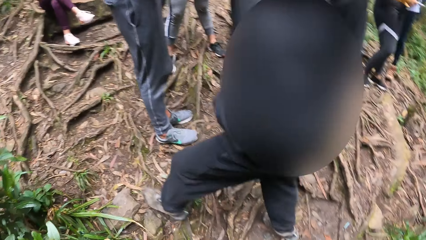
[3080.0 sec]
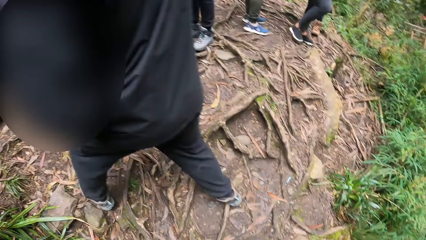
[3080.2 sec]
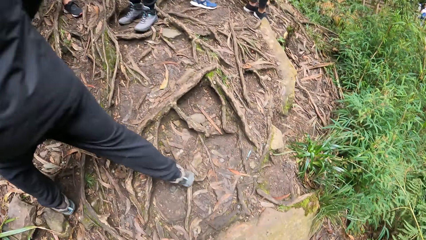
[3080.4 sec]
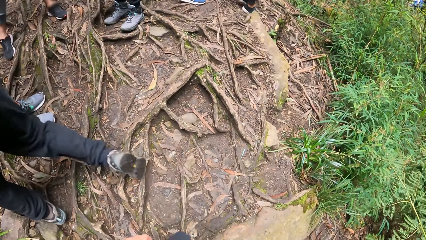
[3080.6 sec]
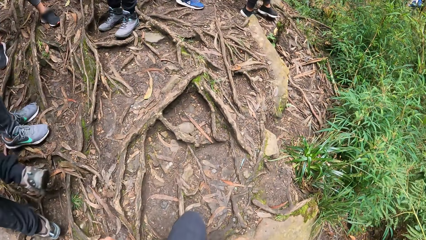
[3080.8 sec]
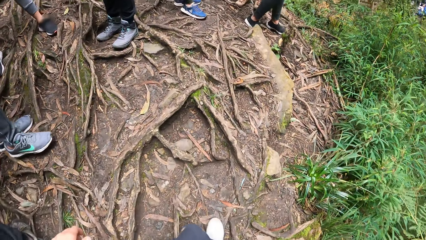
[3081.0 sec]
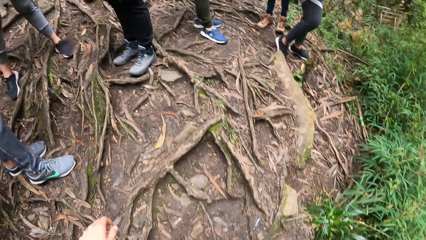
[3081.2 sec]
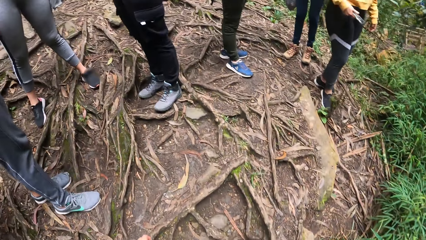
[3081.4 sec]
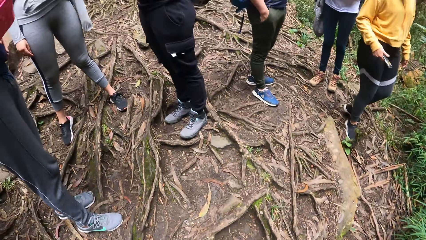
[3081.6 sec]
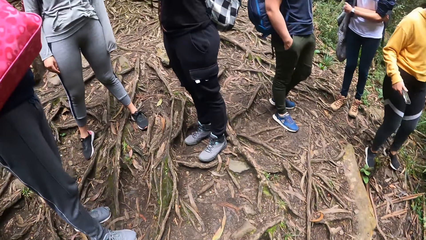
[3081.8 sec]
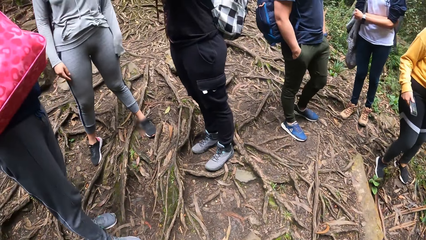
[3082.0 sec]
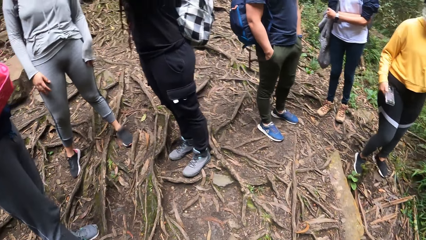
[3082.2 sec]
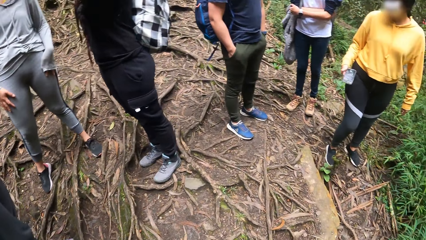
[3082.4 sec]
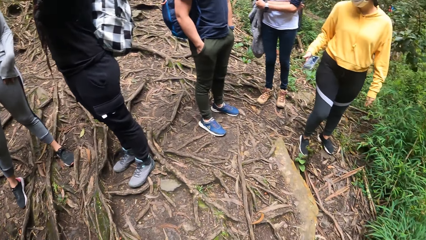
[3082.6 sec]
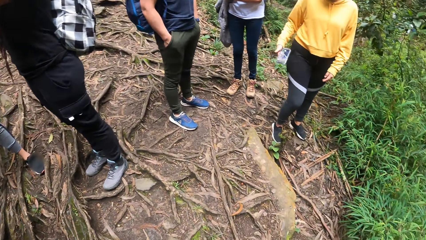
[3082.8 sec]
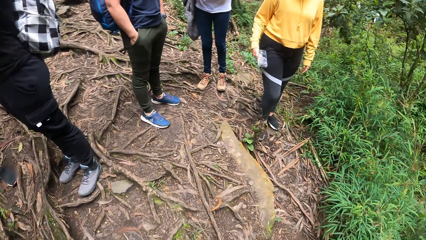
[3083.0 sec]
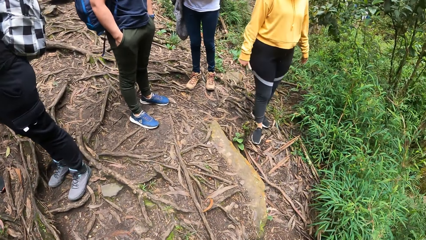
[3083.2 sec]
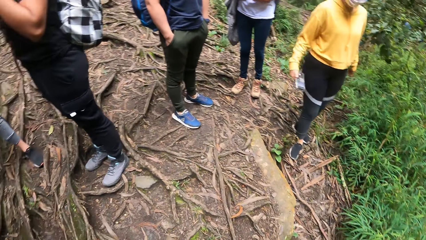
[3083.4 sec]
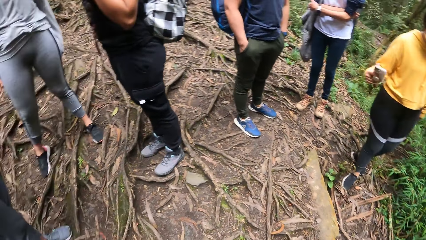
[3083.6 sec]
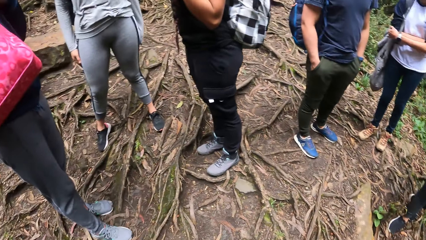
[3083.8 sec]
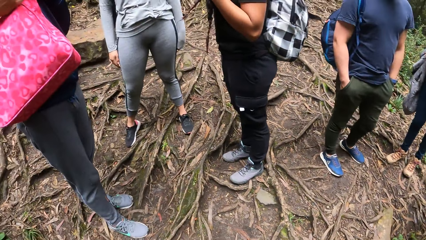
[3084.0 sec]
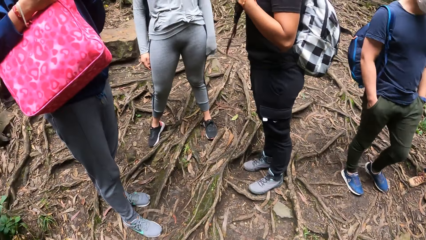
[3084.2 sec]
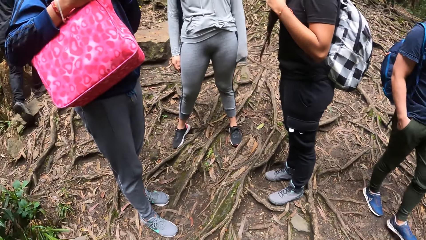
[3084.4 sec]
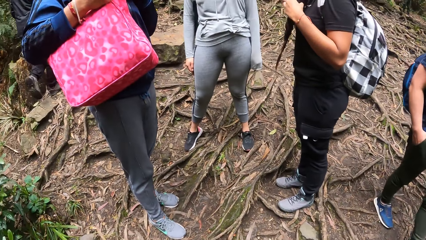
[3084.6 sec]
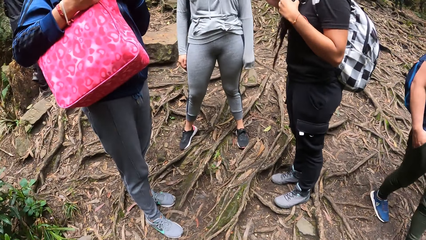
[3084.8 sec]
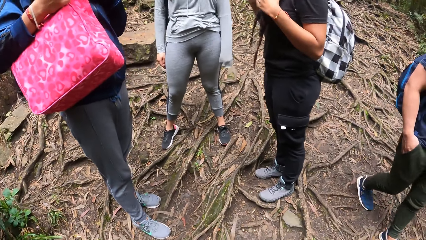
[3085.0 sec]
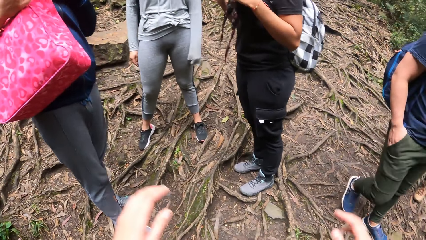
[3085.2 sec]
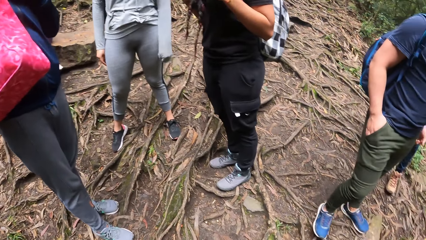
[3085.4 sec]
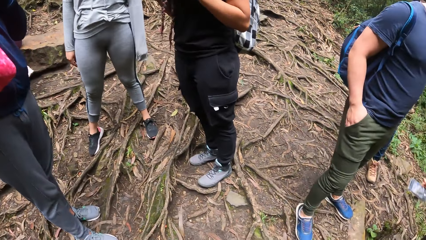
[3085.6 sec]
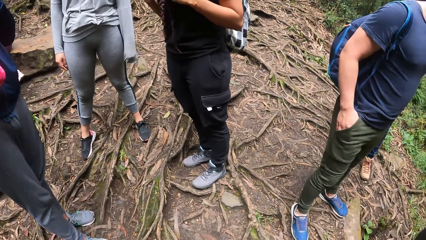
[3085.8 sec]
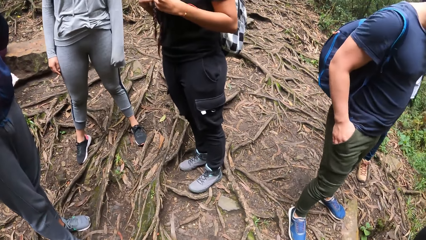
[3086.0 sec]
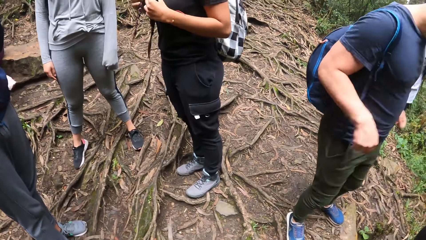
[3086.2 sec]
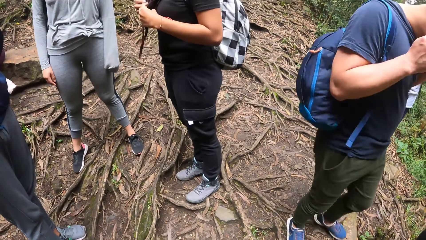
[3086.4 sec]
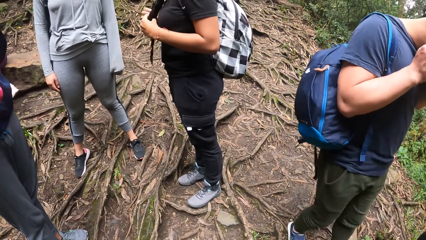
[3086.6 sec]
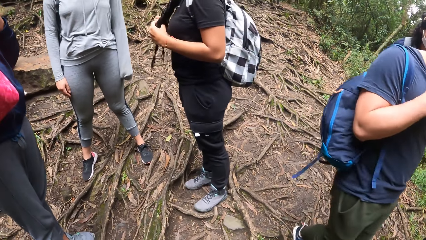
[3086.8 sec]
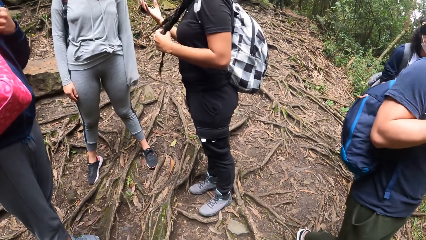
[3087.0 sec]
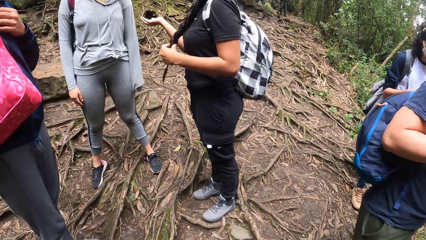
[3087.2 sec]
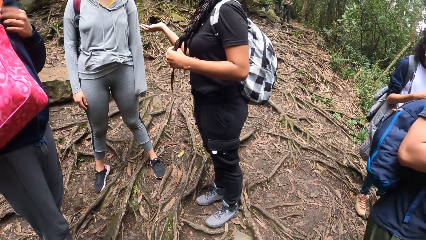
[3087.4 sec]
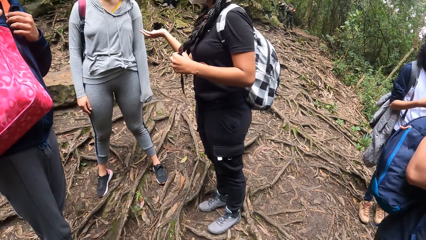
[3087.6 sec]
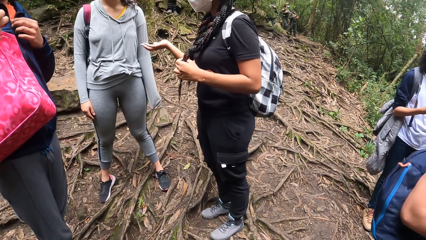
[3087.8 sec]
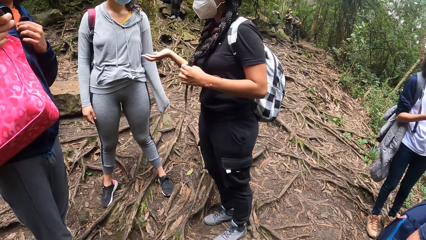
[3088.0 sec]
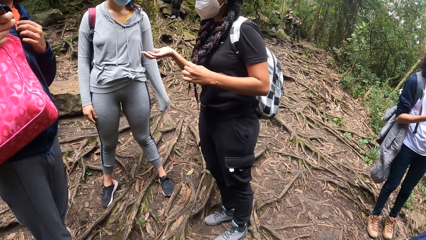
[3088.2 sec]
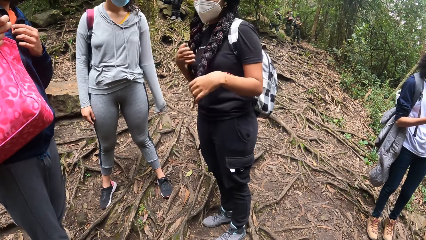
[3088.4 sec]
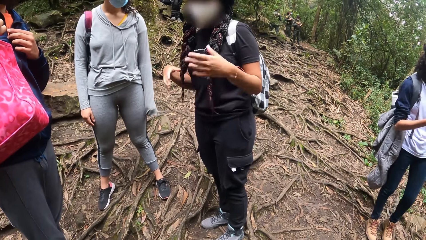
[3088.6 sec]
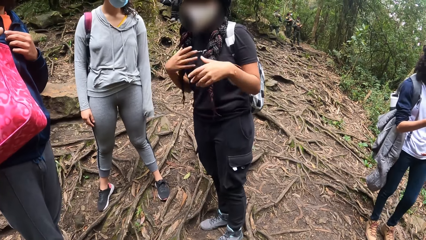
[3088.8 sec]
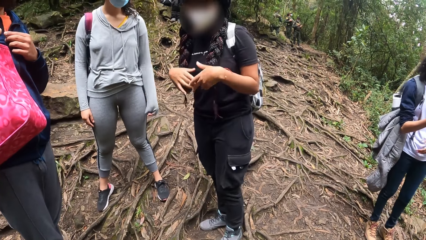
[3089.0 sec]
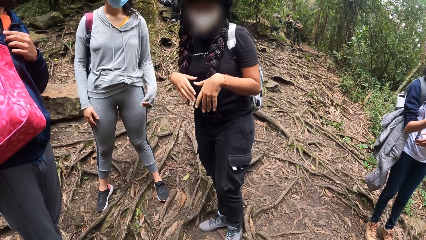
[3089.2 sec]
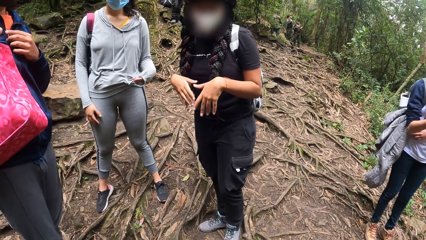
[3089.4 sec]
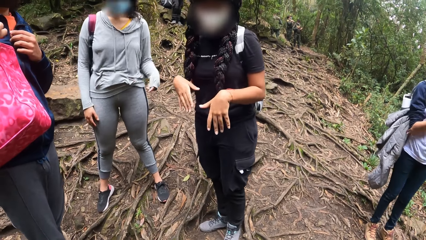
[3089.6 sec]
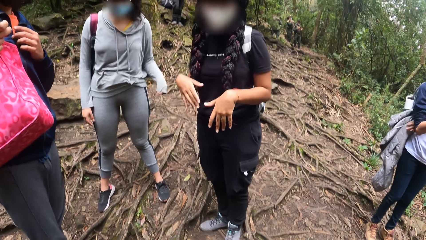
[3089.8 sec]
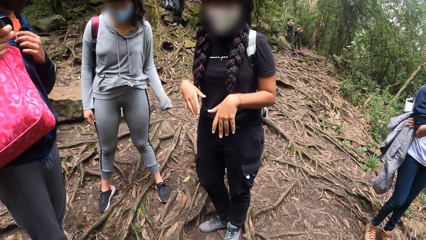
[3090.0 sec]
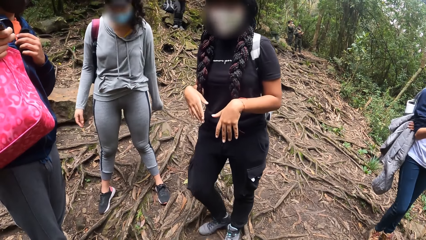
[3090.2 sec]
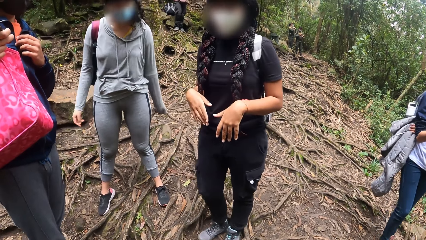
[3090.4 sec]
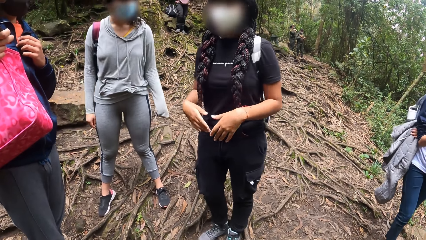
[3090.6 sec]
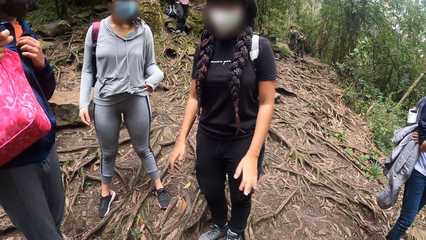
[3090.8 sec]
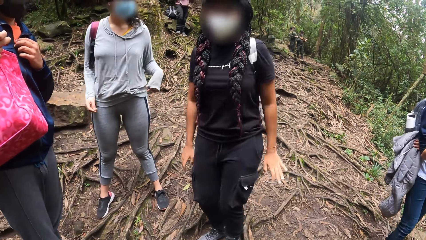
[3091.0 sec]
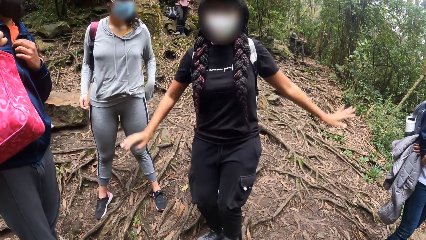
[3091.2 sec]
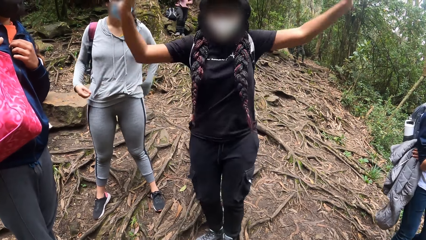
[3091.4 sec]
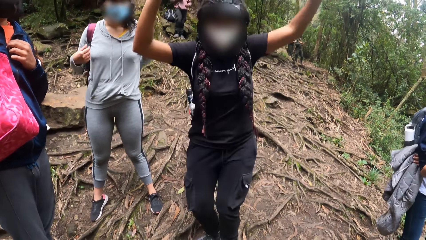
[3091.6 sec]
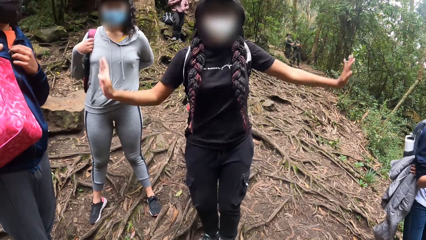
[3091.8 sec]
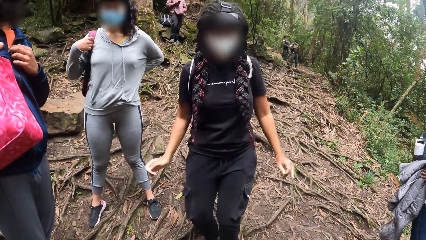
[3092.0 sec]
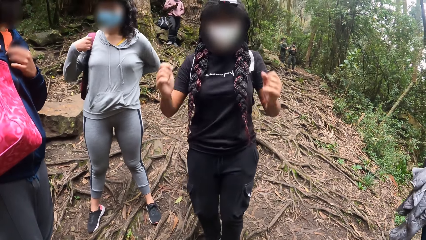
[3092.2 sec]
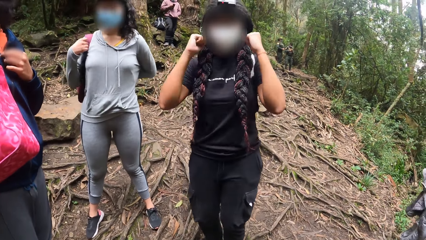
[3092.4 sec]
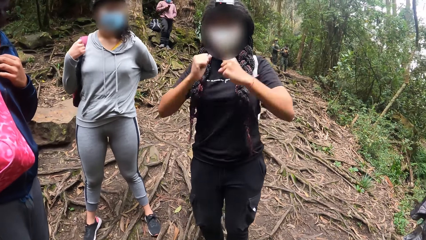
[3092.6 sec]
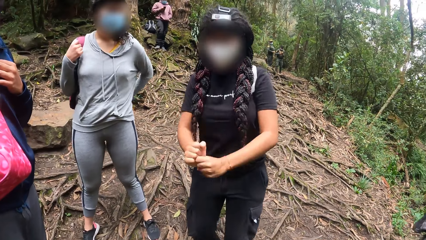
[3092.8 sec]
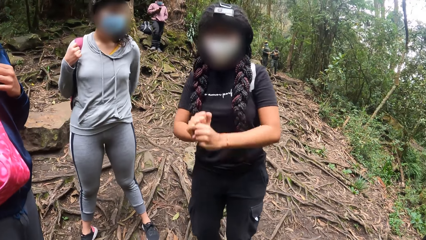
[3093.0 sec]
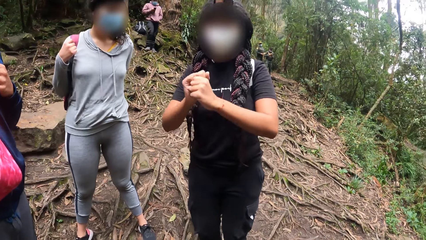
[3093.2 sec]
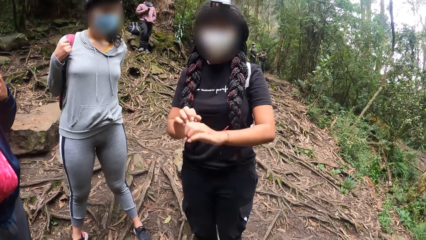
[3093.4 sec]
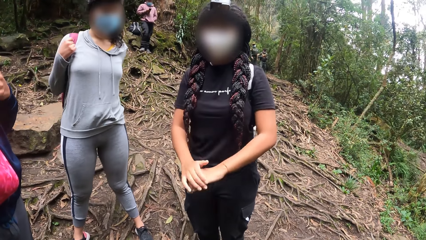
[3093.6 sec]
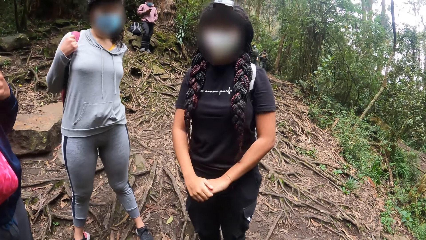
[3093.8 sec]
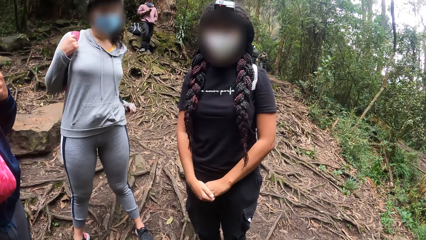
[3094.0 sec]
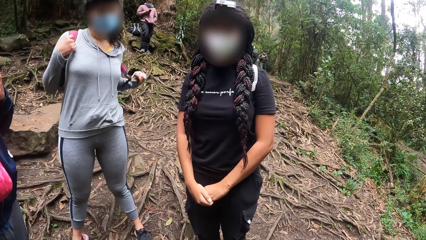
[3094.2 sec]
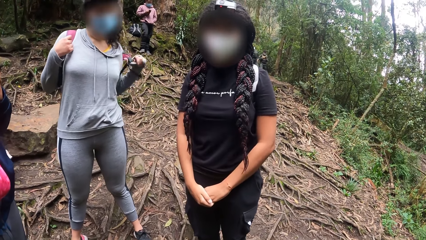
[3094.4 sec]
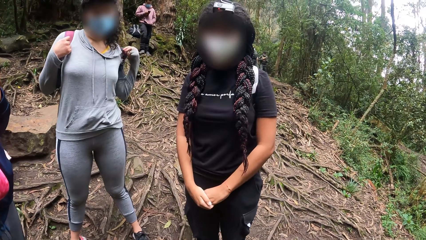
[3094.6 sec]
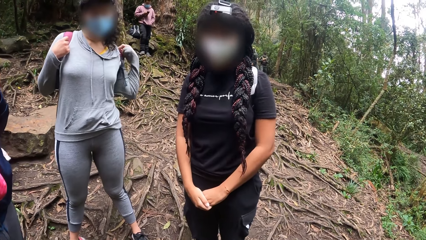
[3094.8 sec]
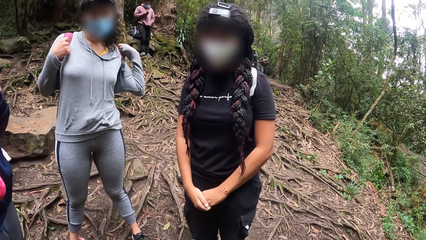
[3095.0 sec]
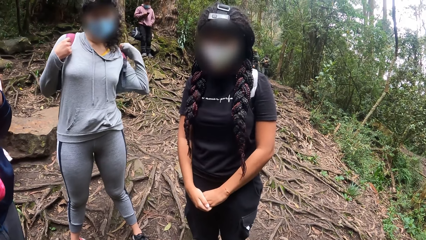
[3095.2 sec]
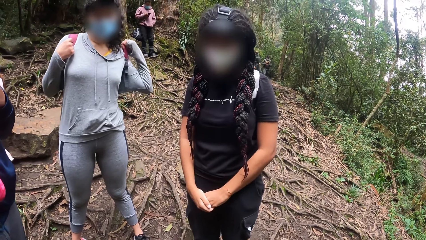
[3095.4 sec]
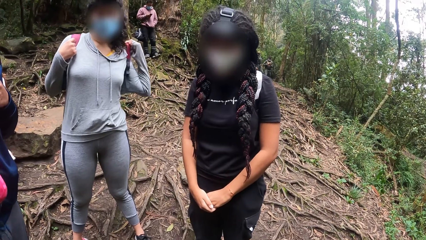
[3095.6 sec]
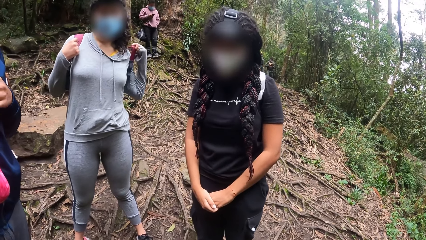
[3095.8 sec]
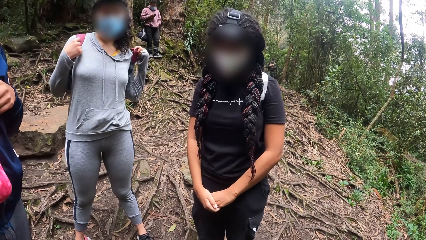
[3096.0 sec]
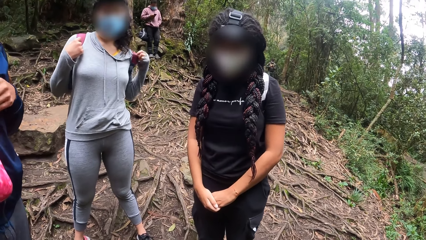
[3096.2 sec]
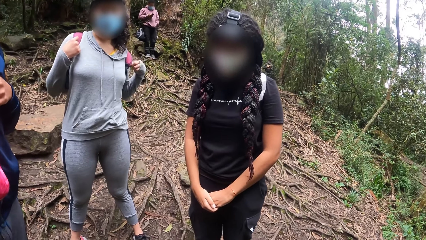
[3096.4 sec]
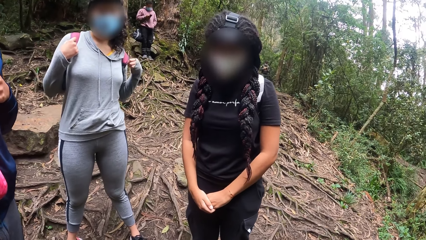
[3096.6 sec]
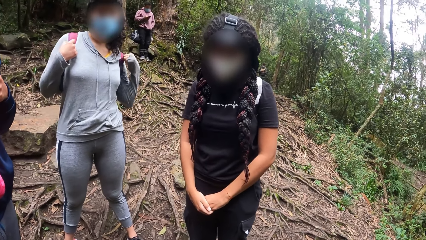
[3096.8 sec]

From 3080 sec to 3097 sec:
The camera wearer raises both hands. A lady dances. The camera wearer converses with the lady. Another woman wears a backpack.
